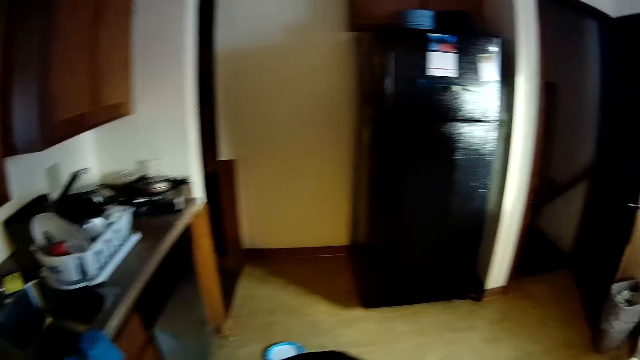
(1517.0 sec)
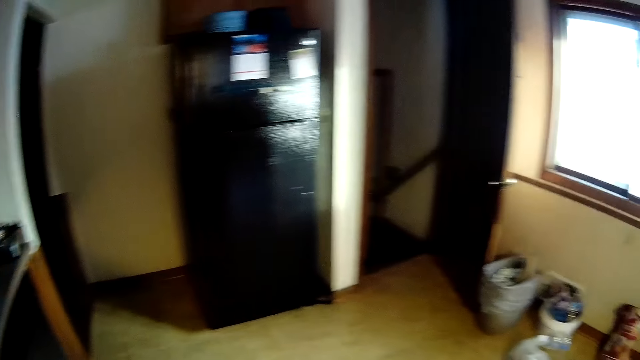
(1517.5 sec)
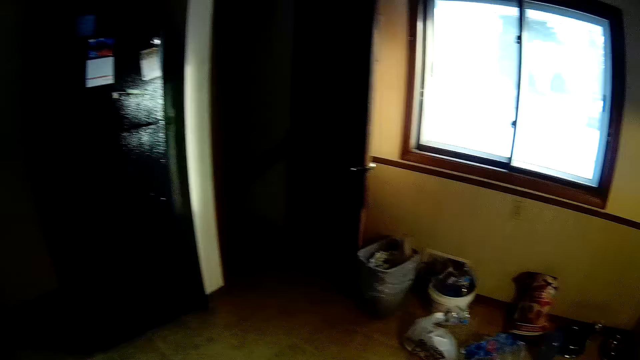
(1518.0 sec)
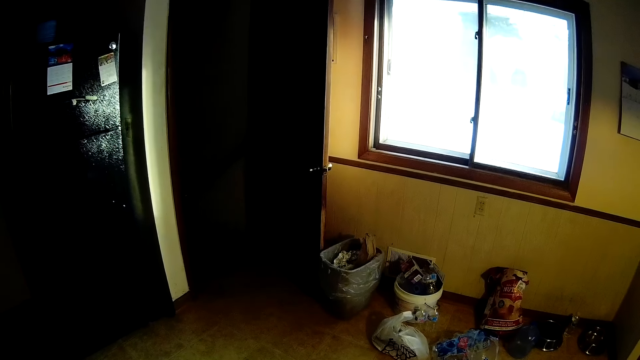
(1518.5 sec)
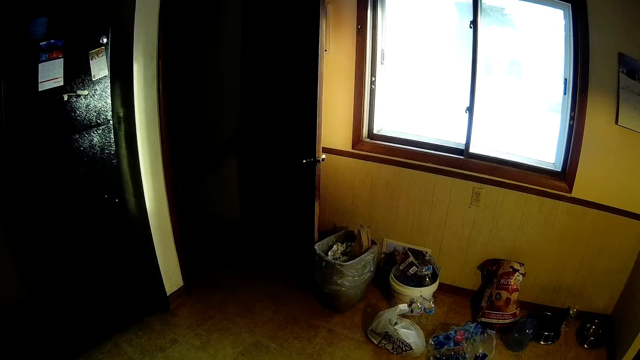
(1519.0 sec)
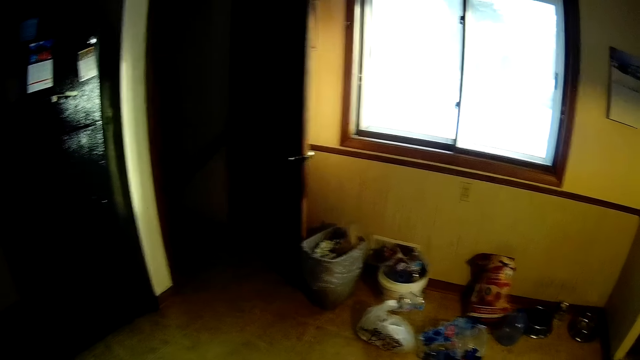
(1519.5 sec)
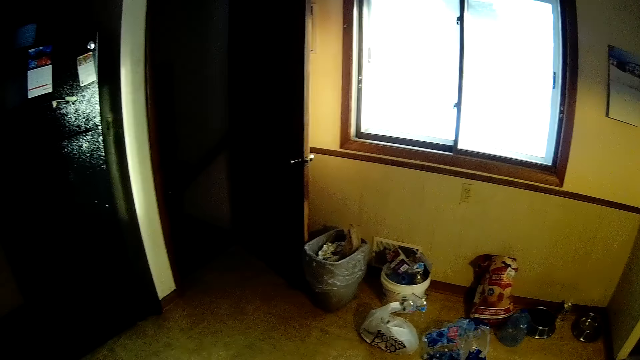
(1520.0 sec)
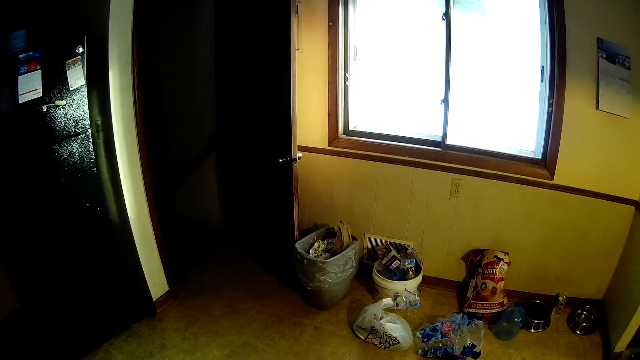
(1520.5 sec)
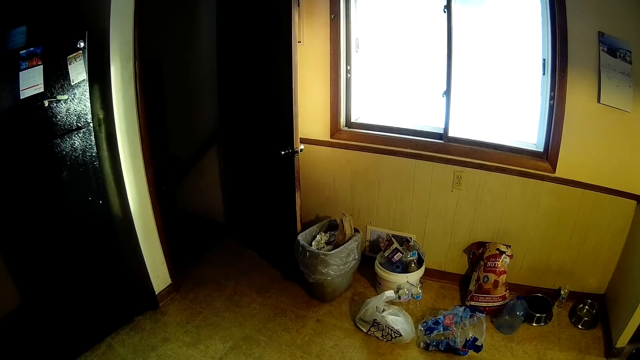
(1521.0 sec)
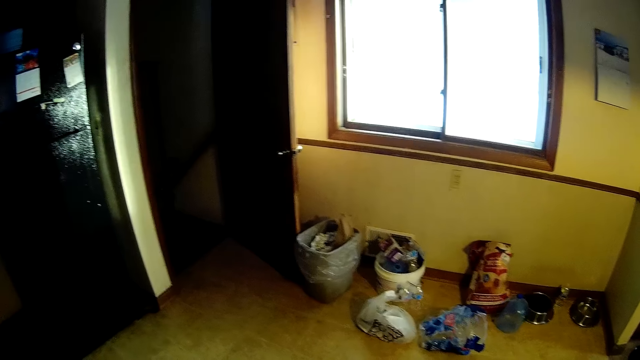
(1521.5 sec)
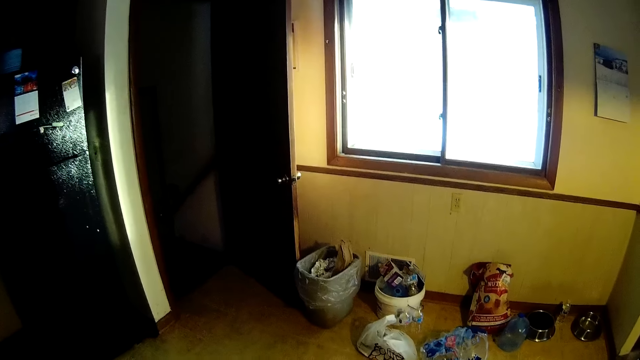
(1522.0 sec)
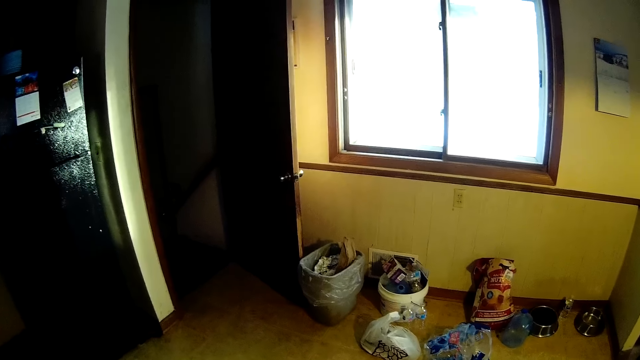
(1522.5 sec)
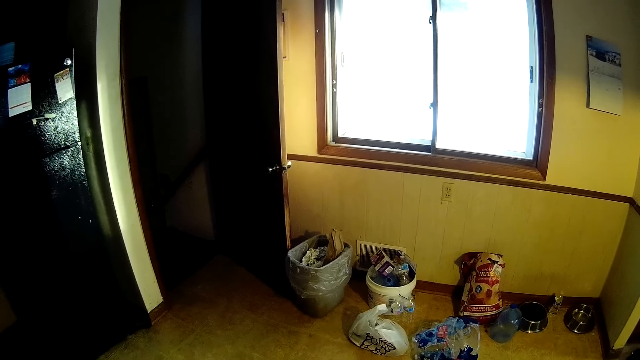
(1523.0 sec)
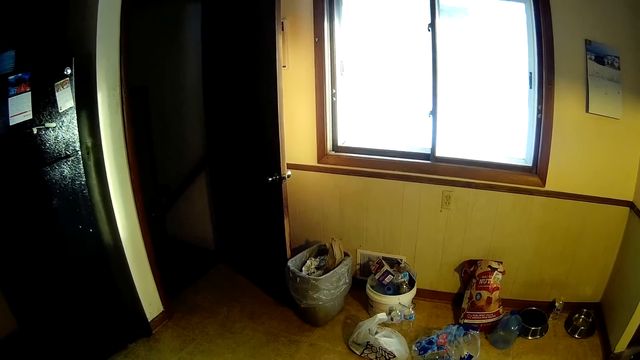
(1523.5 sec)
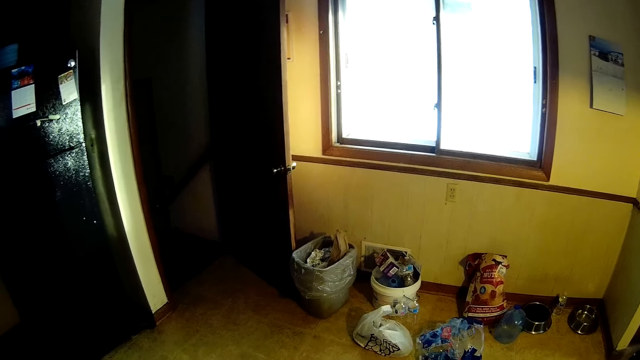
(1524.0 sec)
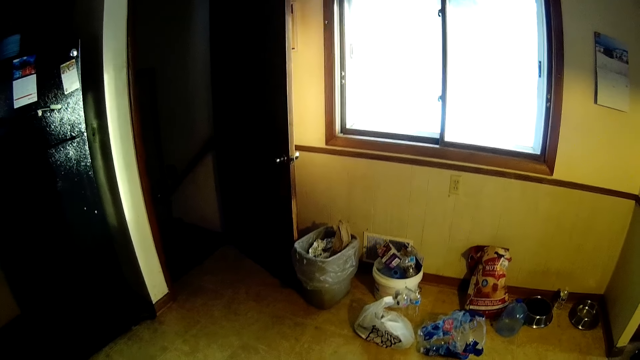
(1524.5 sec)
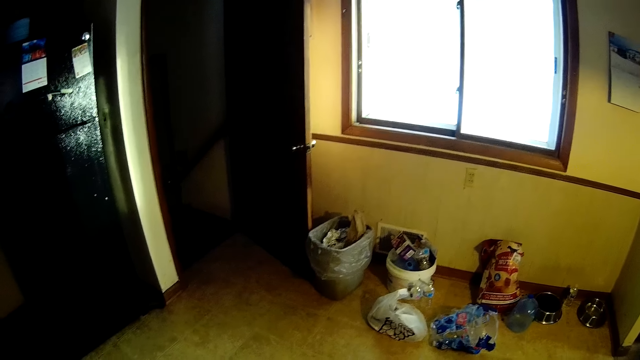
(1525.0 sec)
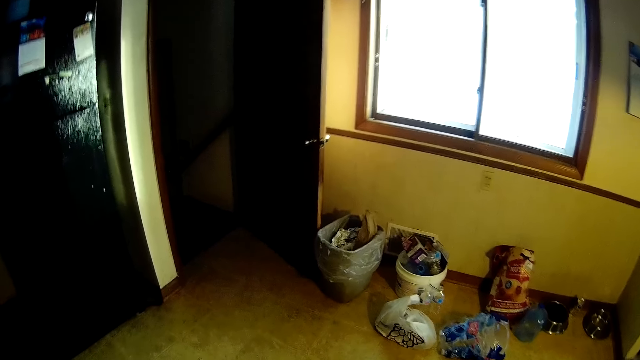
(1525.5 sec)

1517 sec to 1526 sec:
The camera wearer looks around. They look around again.

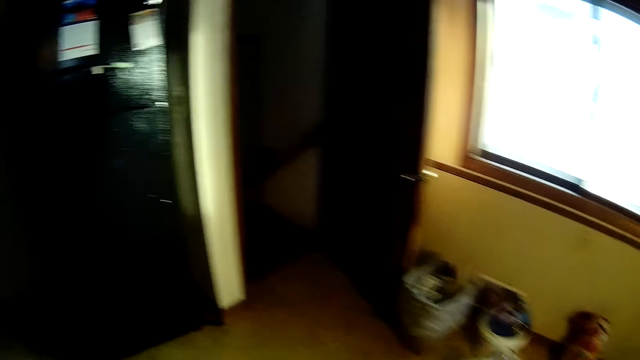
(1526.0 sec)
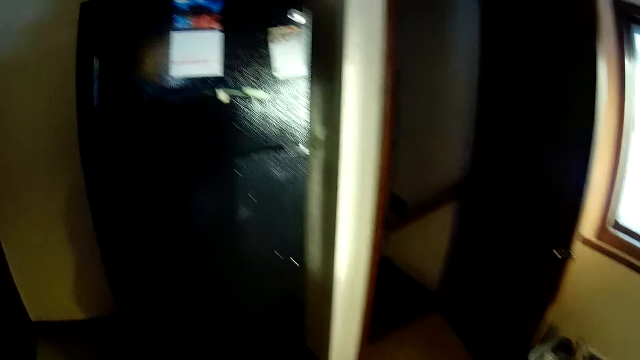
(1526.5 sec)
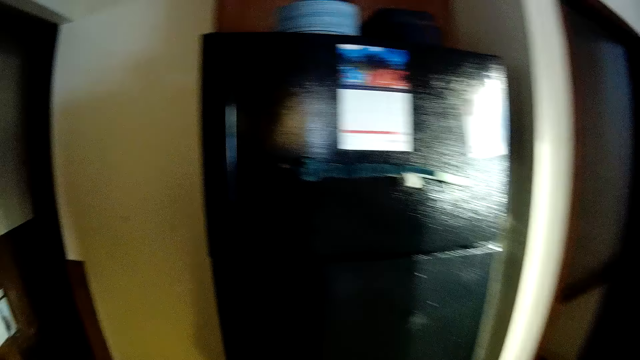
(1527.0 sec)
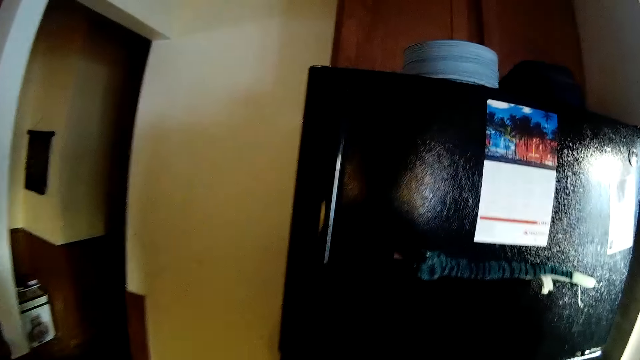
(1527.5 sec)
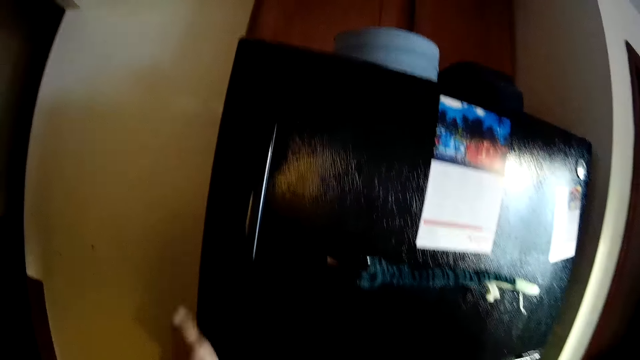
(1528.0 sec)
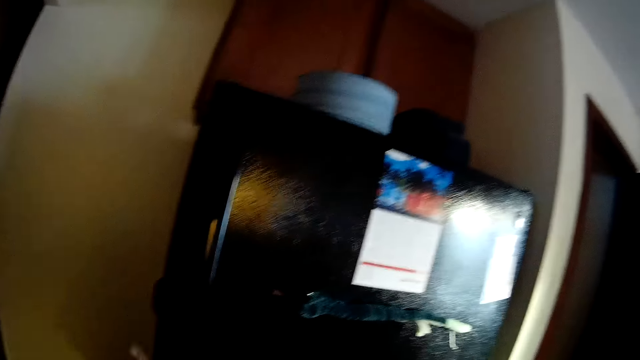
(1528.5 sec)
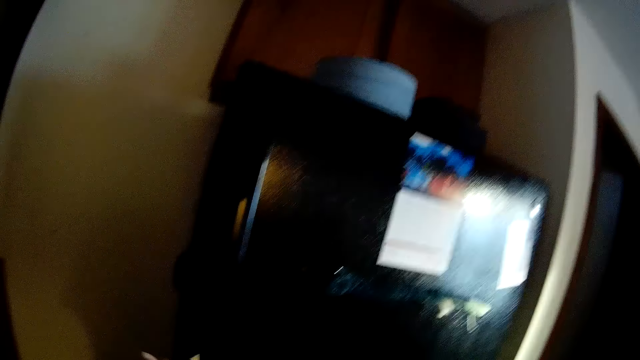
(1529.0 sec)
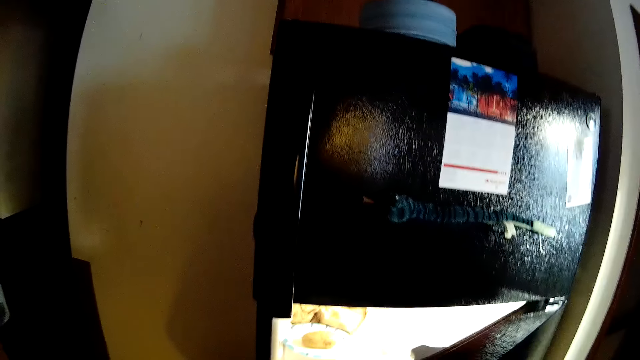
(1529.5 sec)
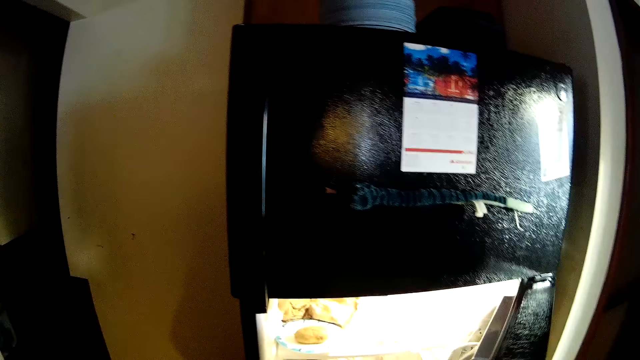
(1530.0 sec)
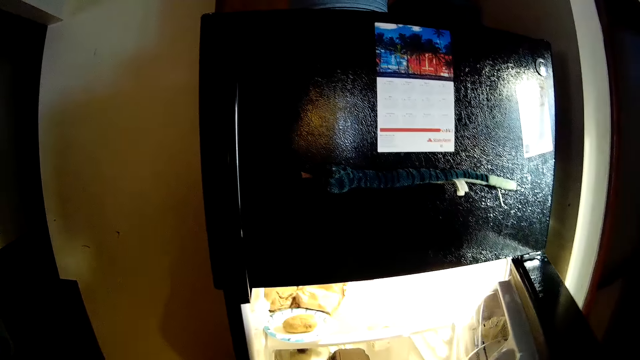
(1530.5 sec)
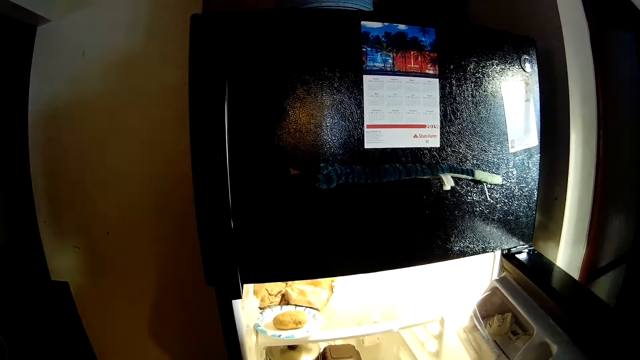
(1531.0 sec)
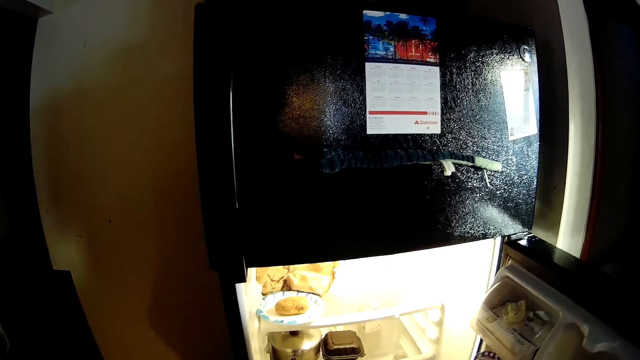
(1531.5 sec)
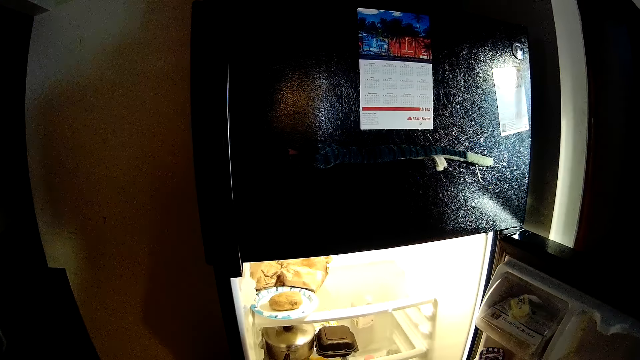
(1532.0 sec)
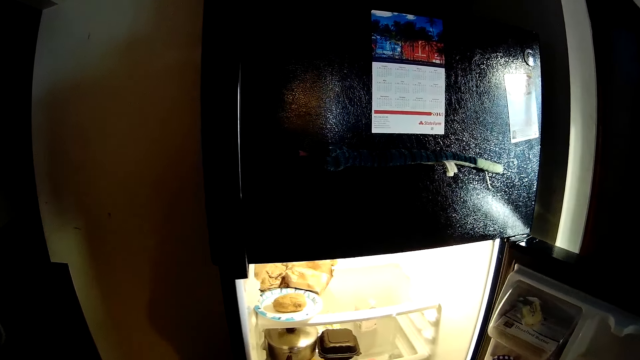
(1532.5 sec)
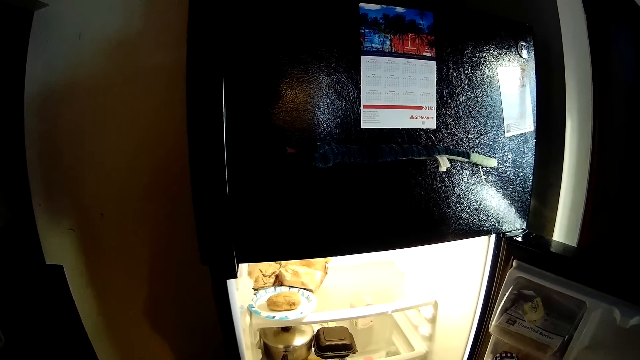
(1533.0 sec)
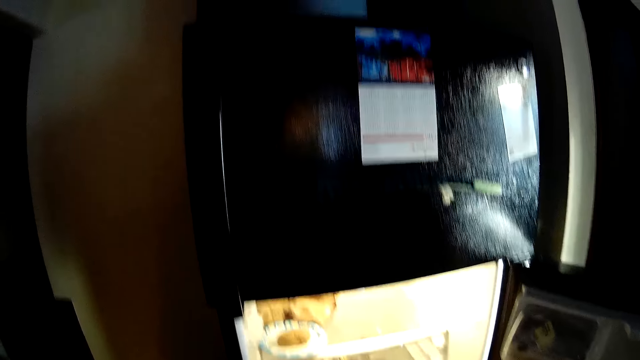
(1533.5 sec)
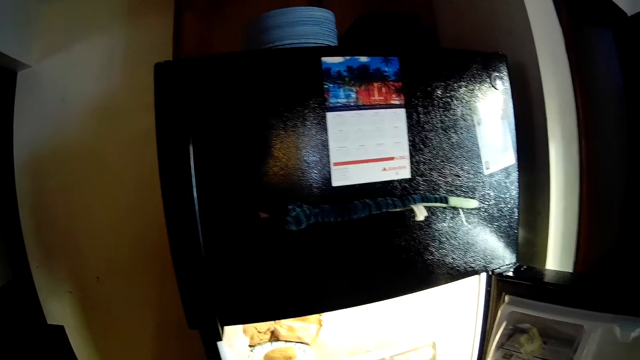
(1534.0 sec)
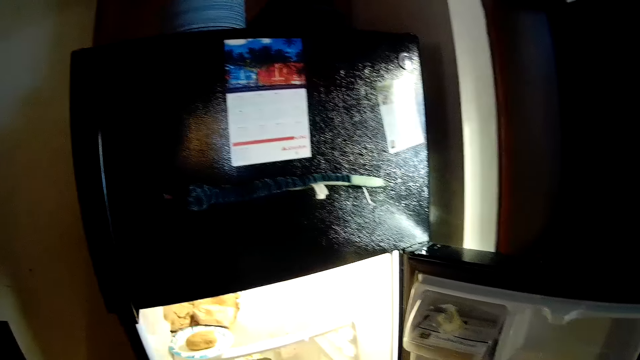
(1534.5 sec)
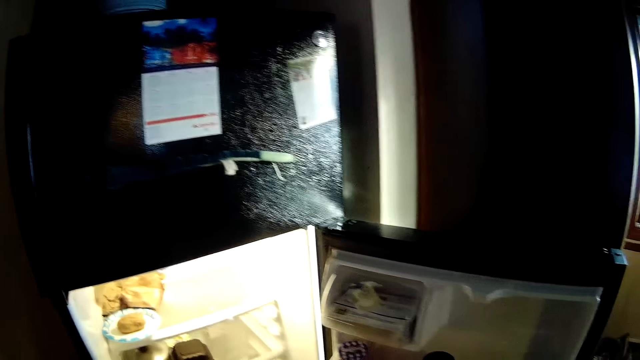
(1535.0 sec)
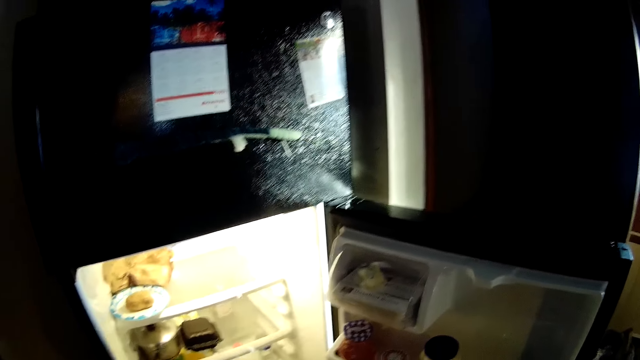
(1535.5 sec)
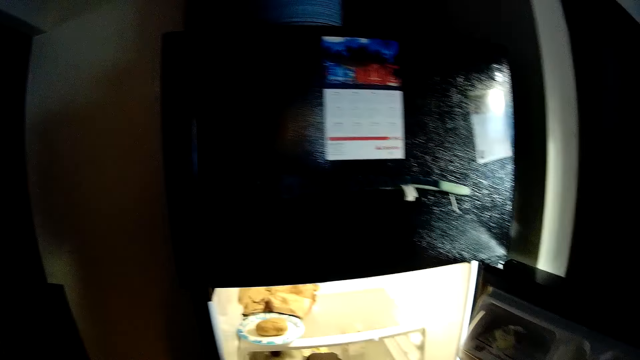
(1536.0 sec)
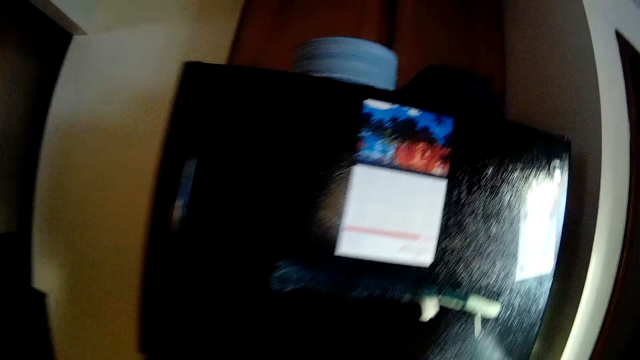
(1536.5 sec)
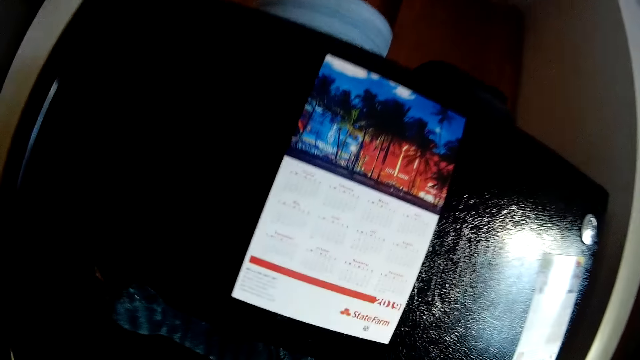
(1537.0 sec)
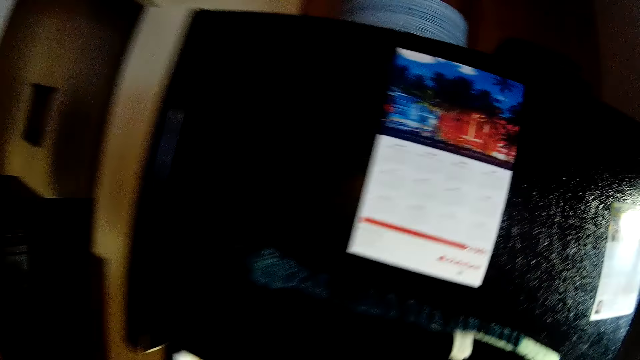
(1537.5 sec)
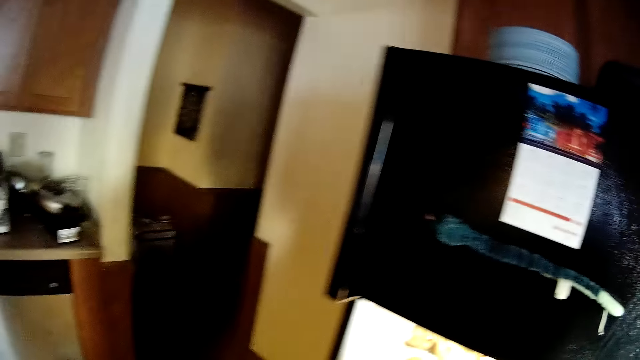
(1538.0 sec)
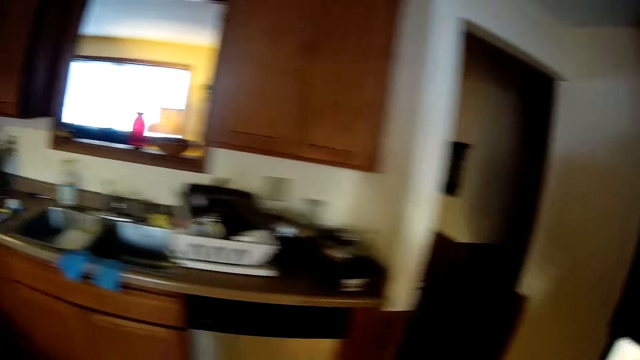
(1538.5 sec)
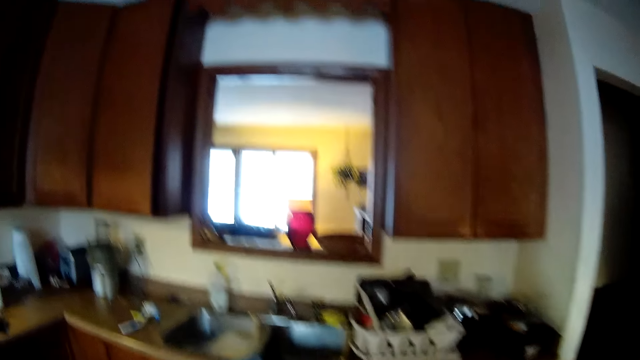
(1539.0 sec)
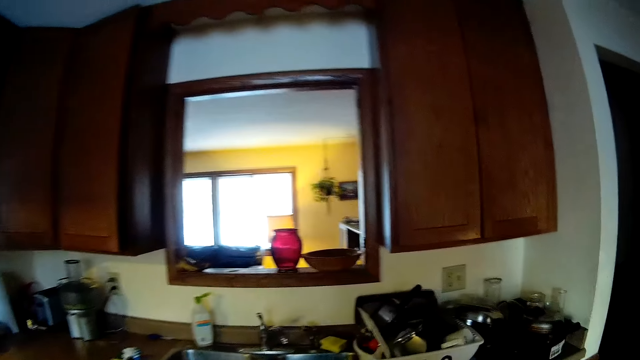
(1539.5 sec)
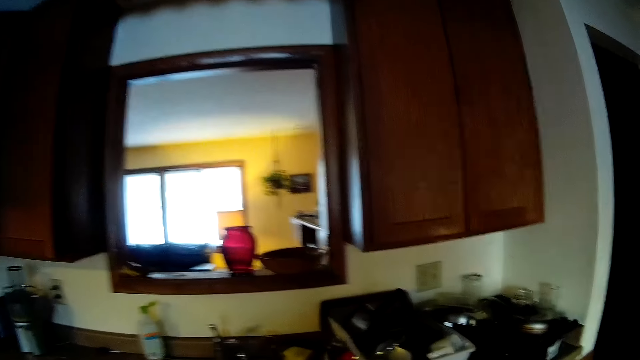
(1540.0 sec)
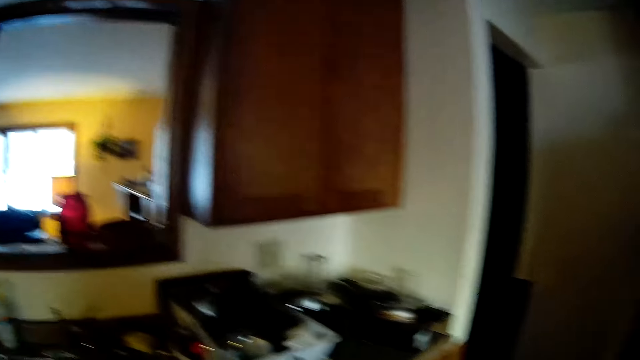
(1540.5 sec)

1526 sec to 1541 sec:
The camera wearer touches the fridge. She opens the refrigerator with her left hand. She looks inside the fridge.
